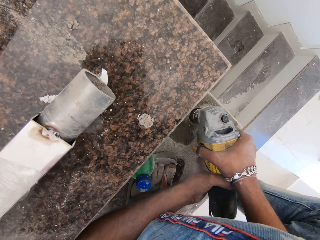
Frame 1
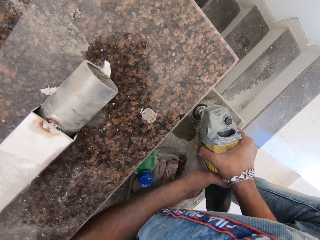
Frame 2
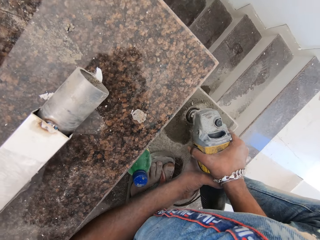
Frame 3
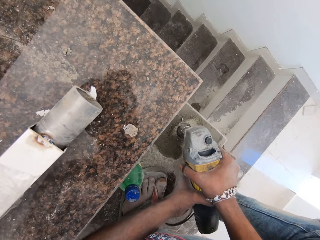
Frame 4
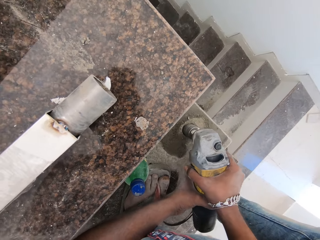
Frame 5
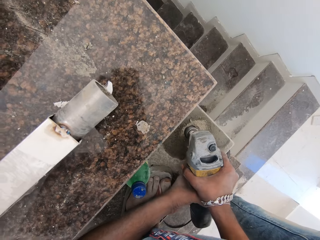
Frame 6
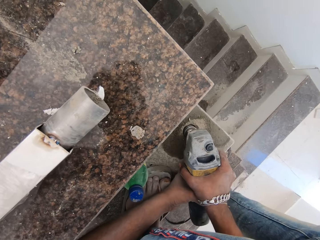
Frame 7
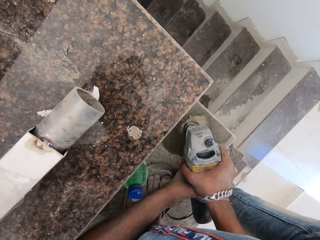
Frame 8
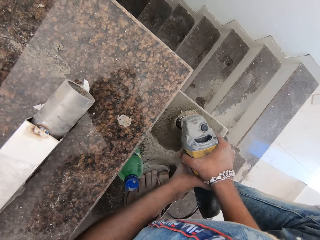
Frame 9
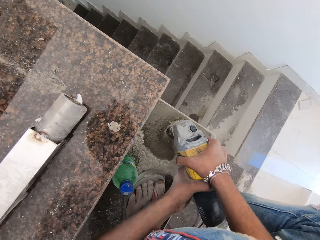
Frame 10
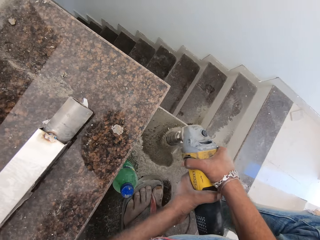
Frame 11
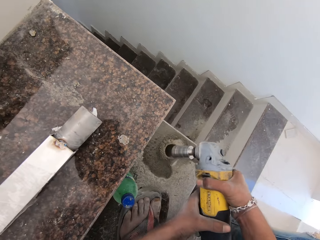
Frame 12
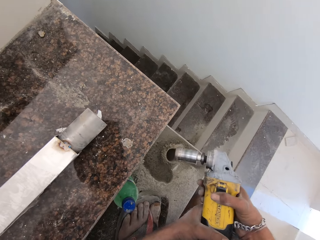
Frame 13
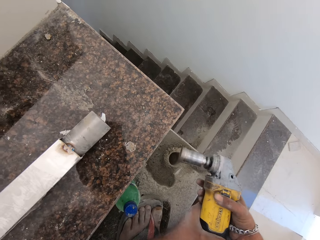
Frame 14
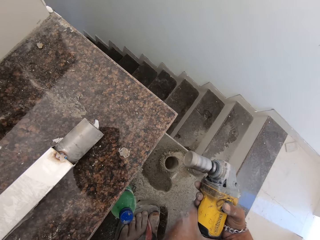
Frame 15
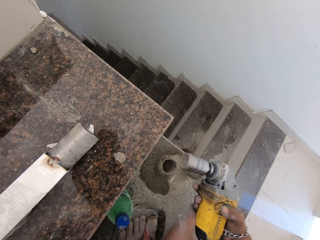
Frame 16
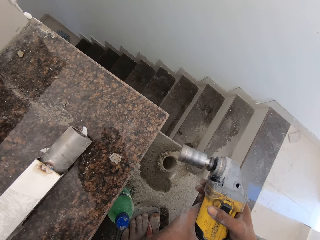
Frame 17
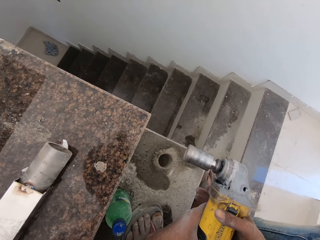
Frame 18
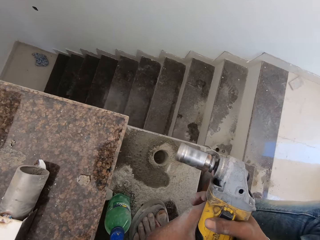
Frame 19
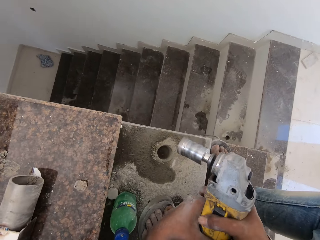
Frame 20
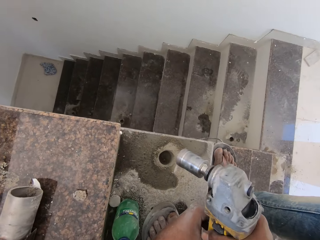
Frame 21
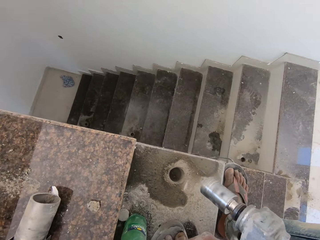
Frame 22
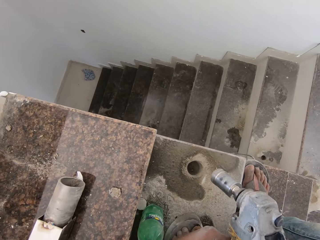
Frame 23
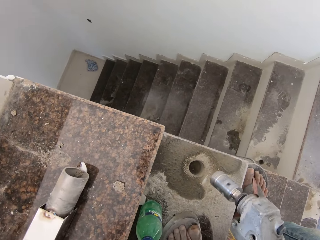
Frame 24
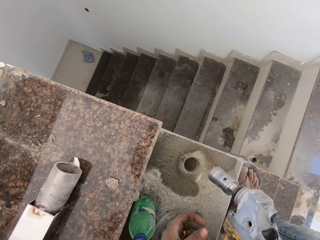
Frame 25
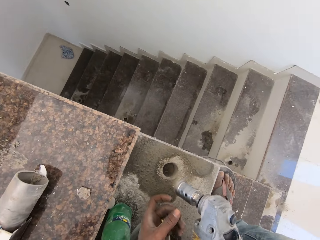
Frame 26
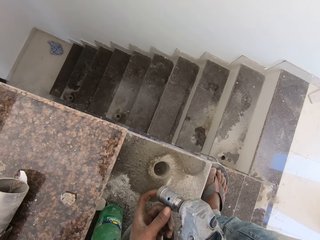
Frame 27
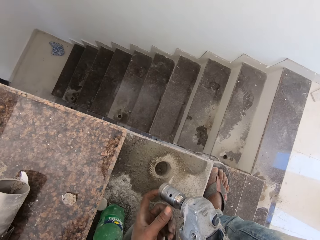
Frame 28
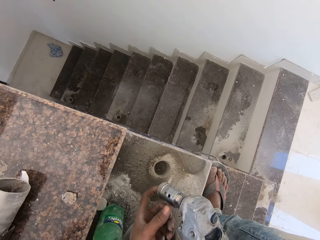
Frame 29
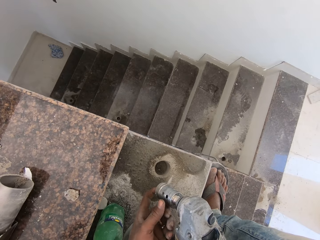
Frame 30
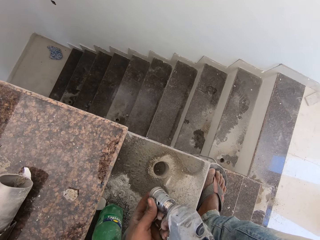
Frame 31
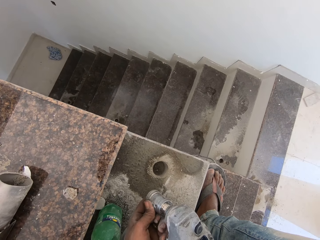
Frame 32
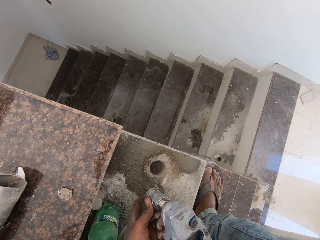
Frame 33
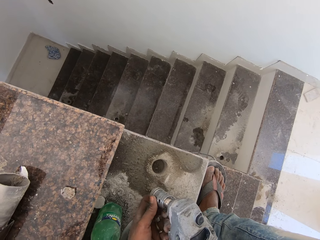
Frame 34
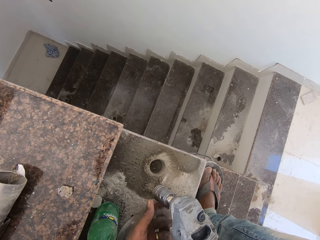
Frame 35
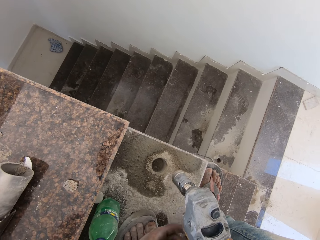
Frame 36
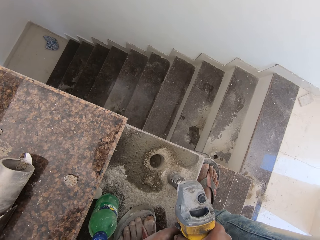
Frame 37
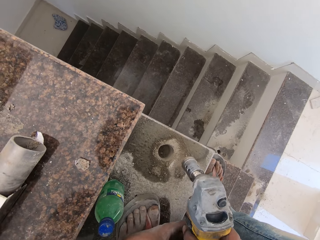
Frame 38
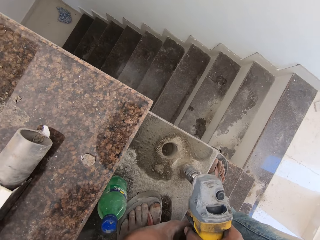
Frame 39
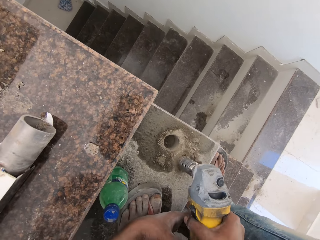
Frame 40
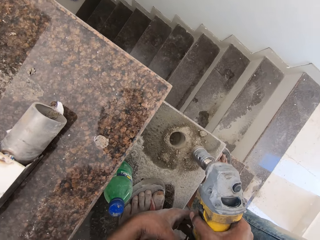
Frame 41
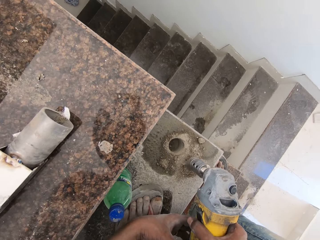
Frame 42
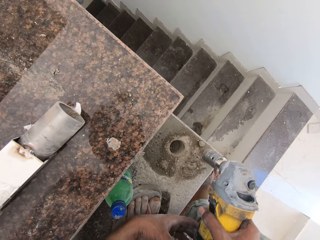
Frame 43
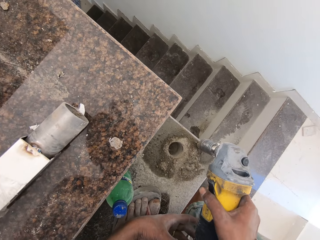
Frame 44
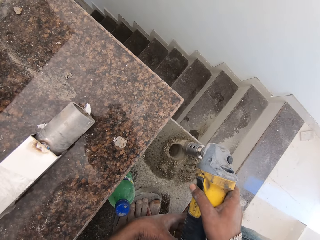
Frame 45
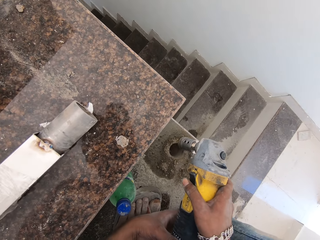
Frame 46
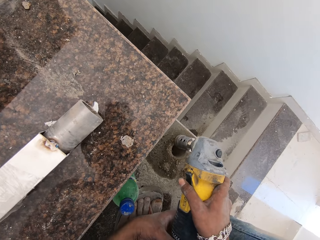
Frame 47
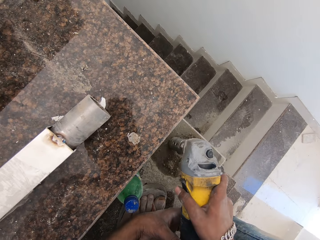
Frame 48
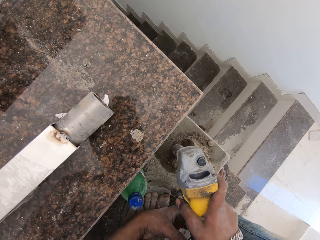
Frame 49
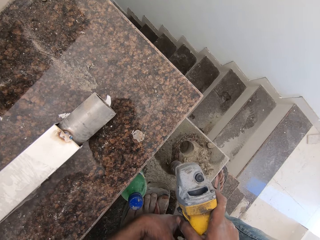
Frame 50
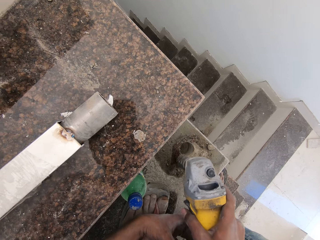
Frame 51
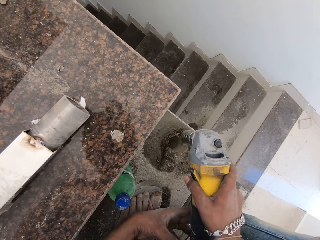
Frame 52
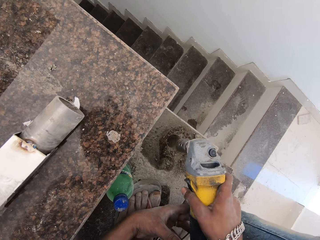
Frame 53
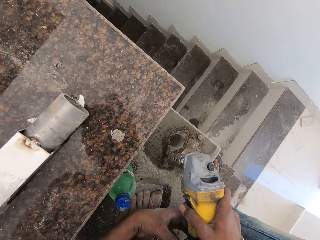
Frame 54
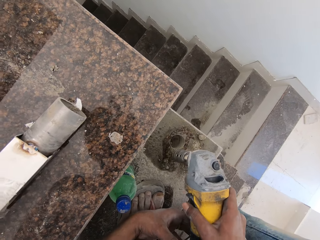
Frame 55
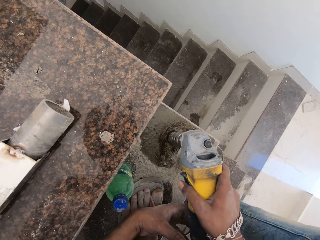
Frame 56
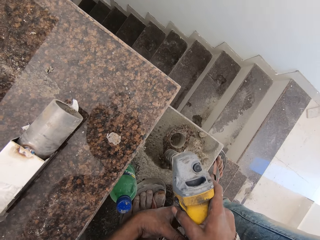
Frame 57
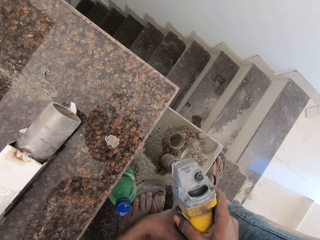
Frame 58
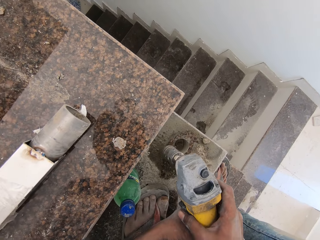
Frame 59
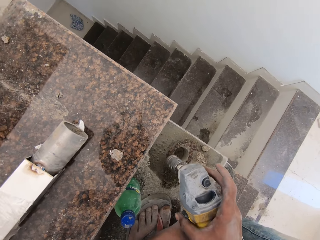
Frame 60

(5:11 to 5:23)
The camera wearer raises the drilling machine from the concrete staircase with both hands. He touches the nozzle of the drilling machine with his left hand. He removes dirt from the impact wrench. He shakes off concrete from the nozzle of the drilling machine with both hands.

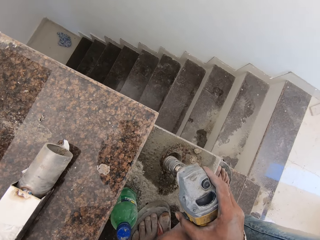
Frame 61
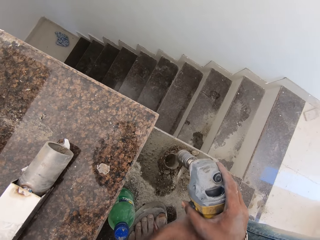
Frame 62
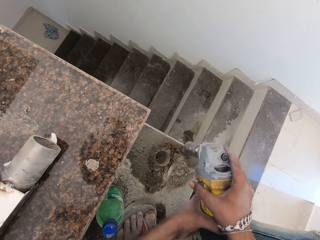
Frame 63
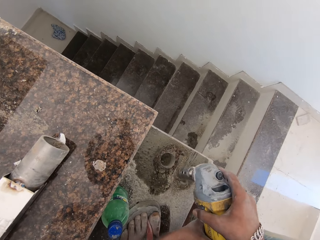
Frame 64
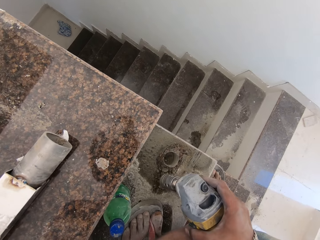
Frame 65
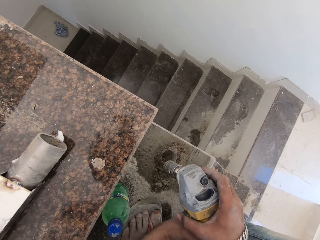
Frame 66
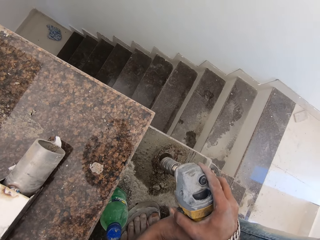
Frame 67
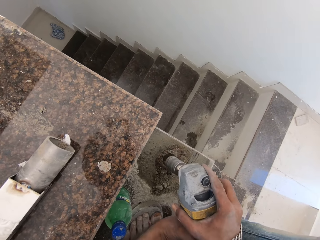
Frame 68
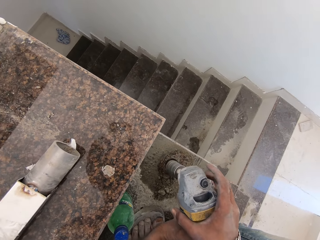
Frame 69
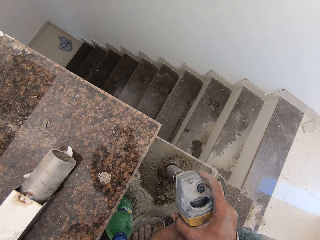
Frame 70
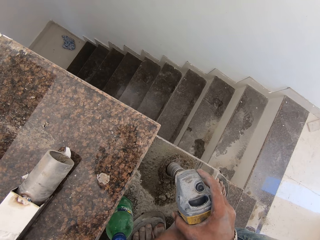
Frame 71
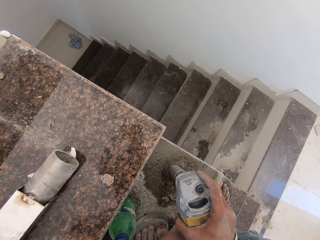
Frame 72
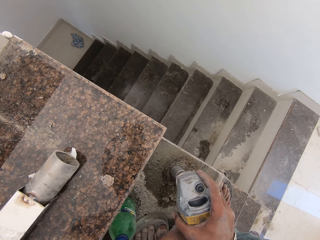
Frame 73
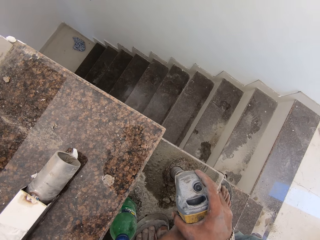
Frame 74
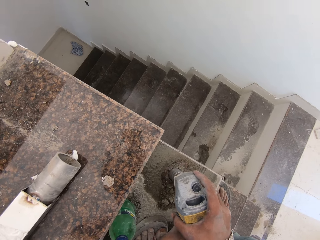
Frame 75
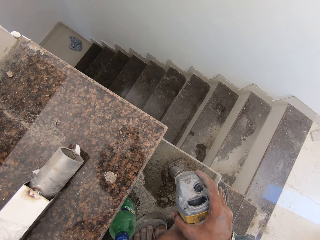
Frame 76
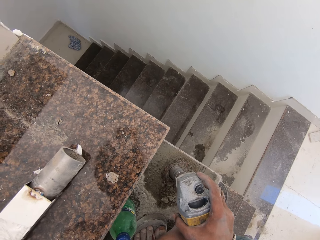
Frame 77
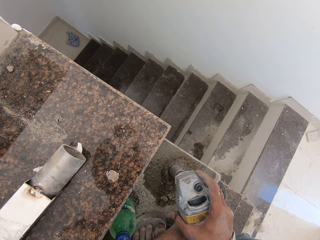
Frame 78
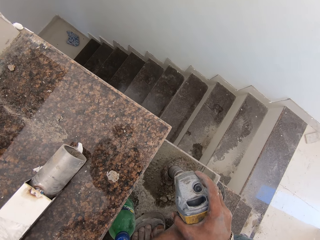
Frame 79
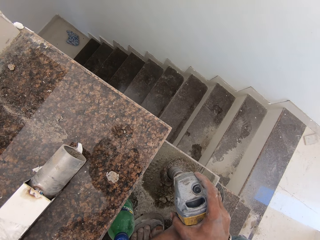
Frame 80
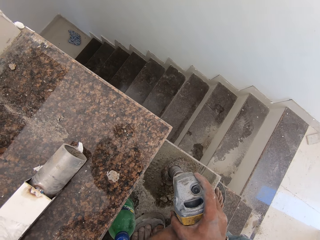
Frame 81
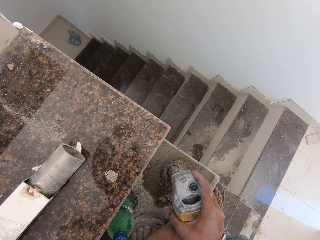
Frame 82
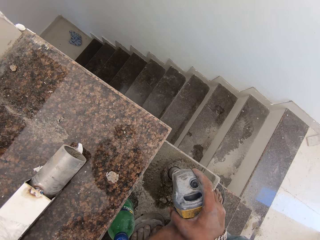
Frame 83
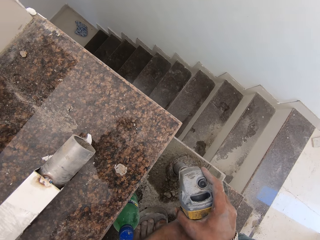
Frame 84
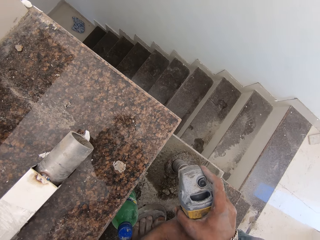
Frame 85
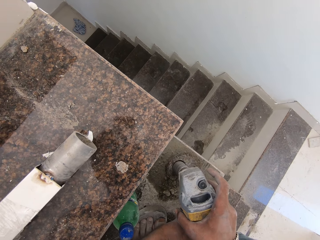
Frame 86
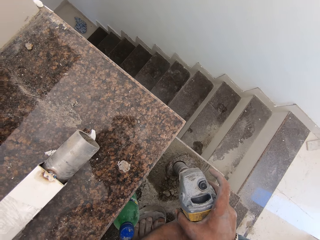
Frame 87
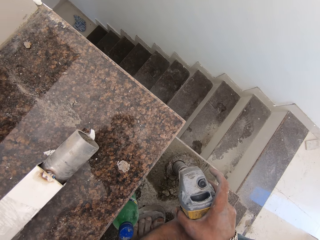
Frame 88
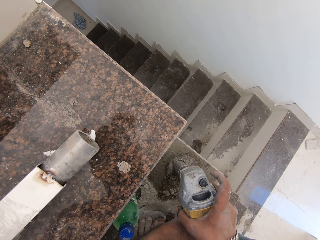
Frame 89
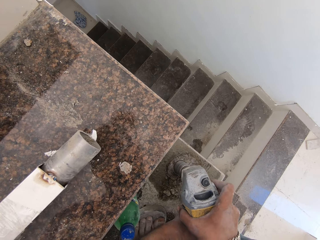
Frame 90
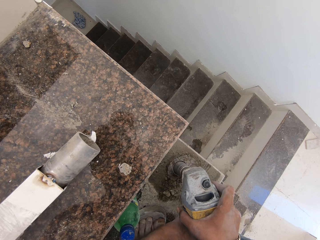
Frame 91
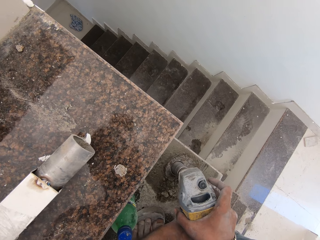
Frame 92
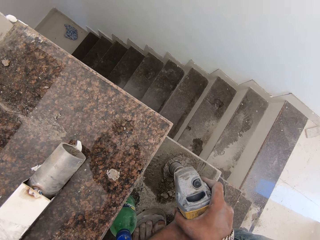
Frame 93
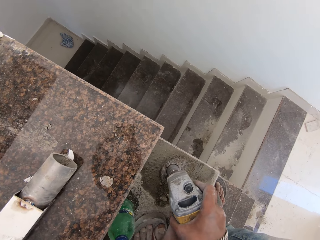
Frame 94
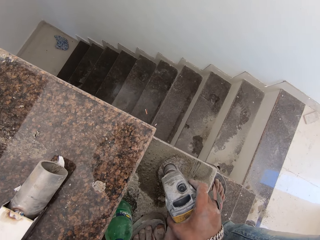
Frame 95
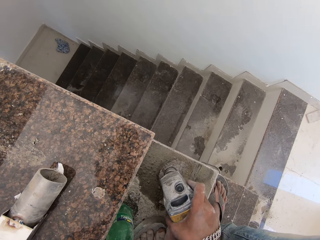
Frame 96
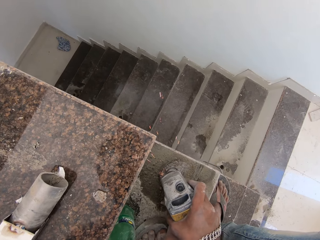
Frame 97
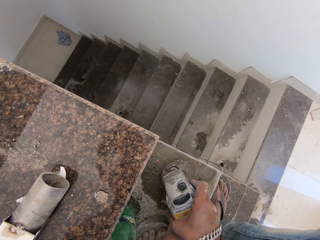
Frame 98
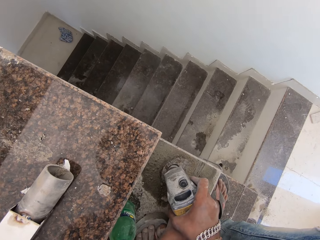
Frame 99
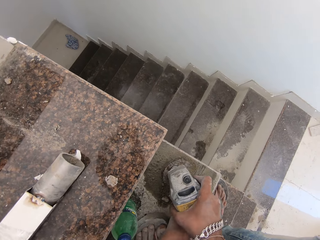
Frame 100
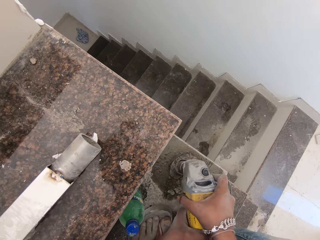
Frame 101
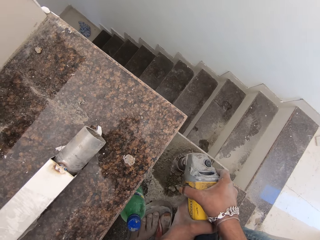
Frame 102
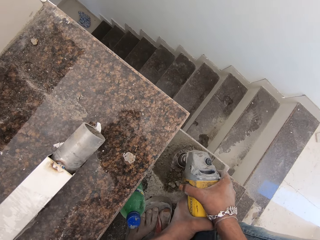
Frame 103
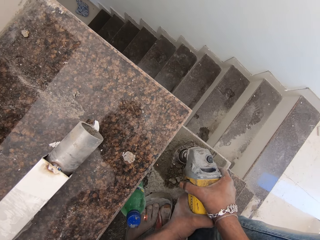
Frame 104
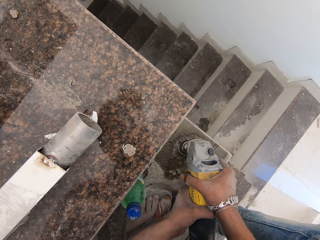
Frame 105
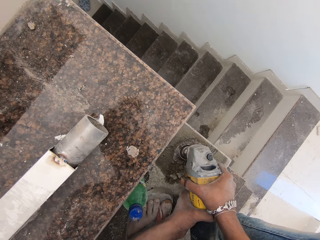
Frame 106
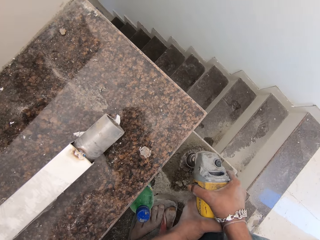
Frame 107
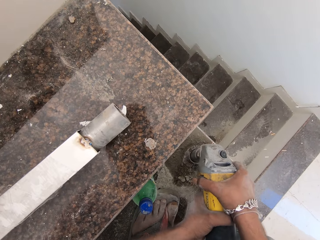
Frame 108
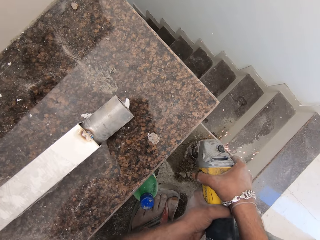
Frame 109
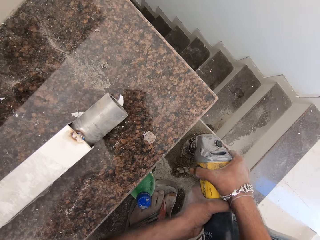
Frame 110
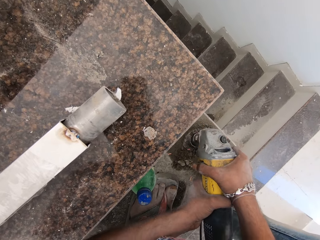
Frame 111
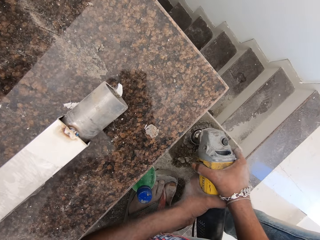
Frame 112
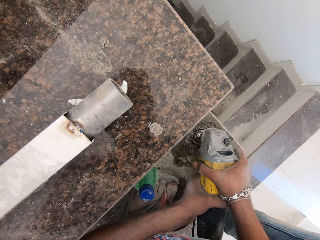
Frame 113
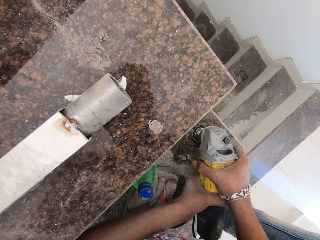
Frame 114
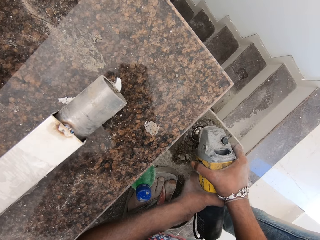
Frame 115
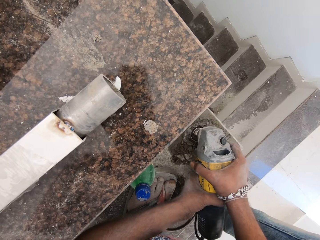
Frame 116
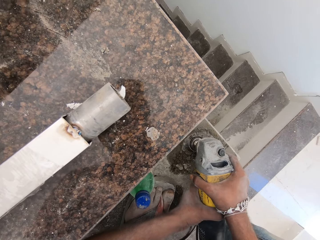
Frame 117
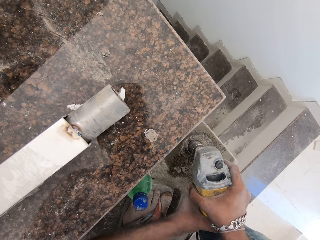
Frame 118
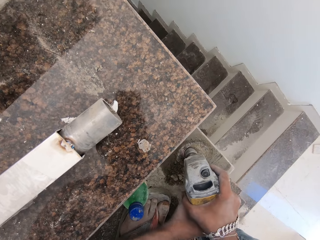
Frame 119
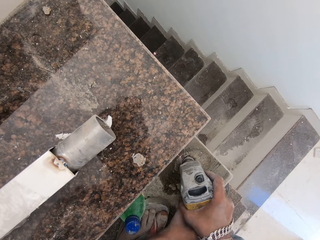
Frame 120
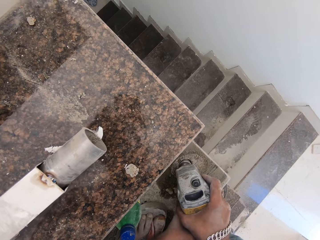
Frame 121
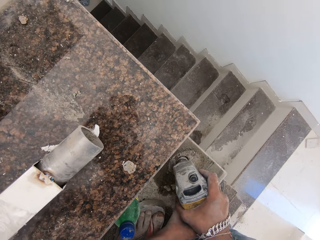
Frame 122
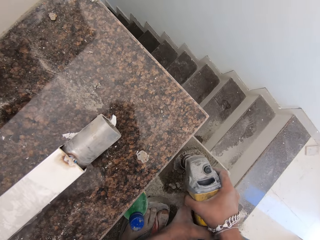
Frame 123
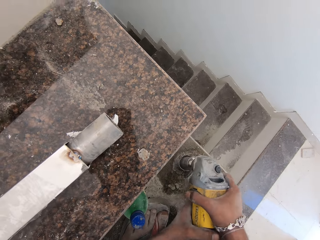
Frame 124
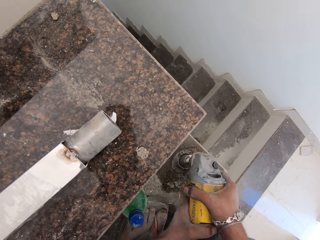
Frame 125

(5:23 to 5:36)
The camera wearer turns on the impact wrench. They bore the hole in the concrete staircase with the drilling machine in both hands.
